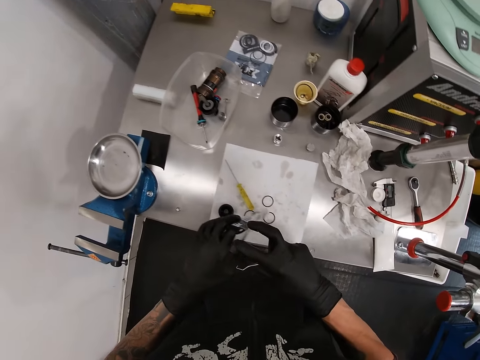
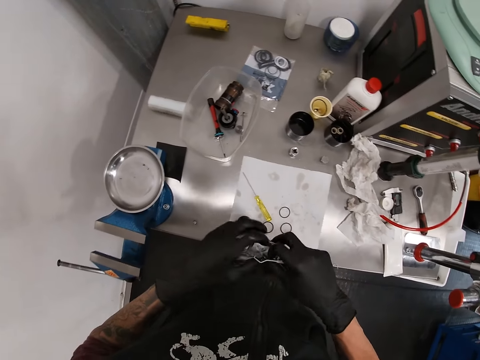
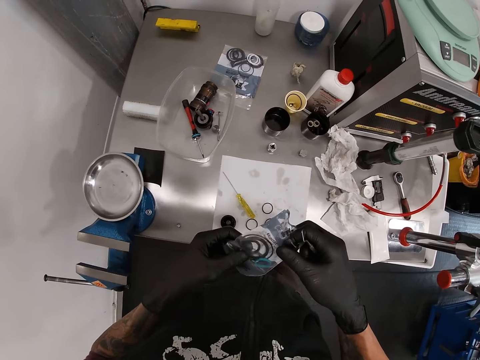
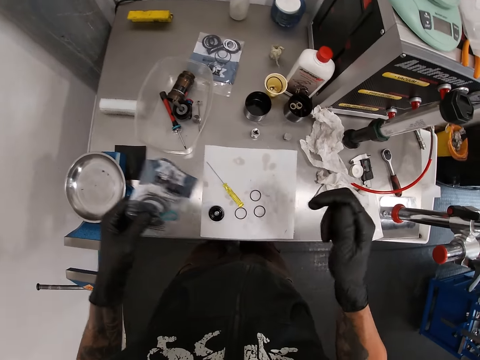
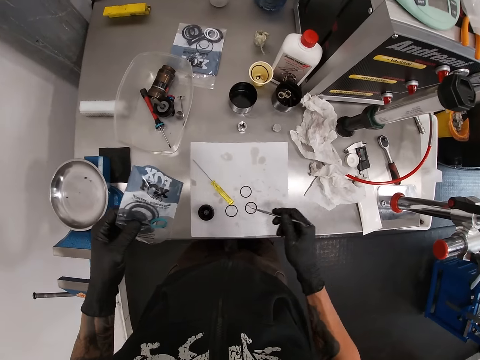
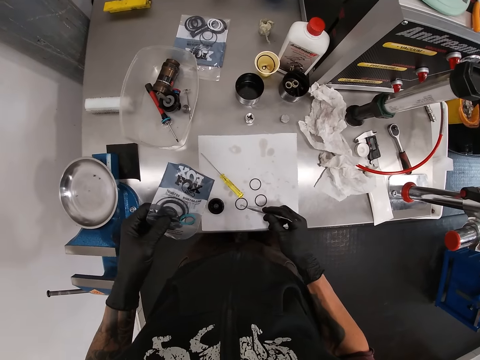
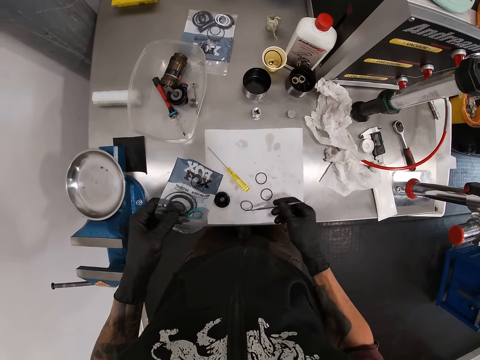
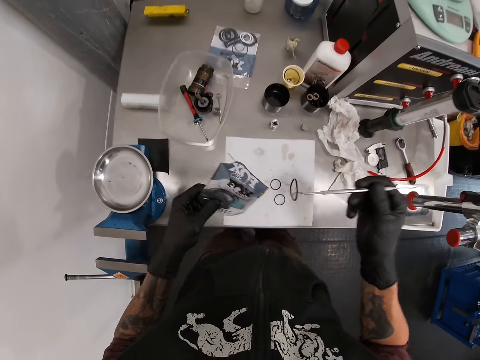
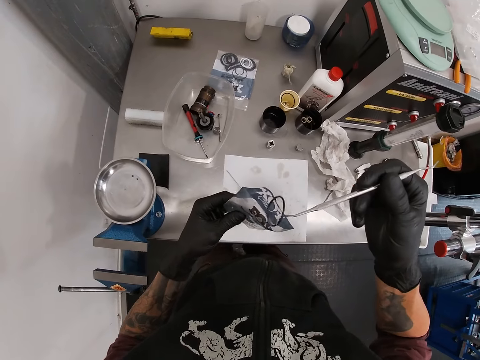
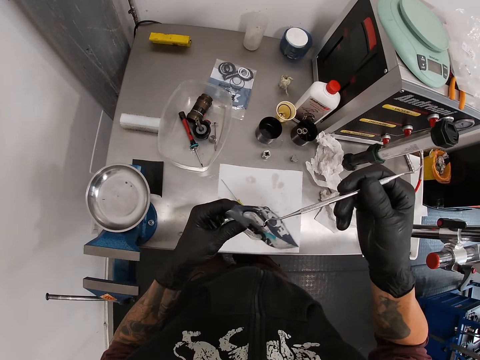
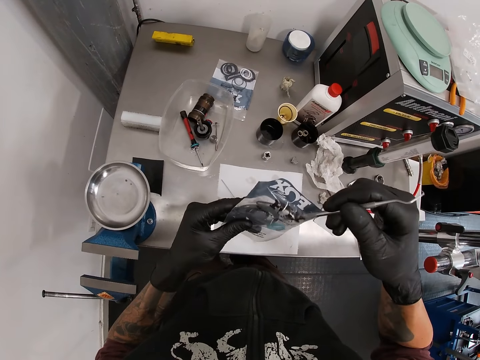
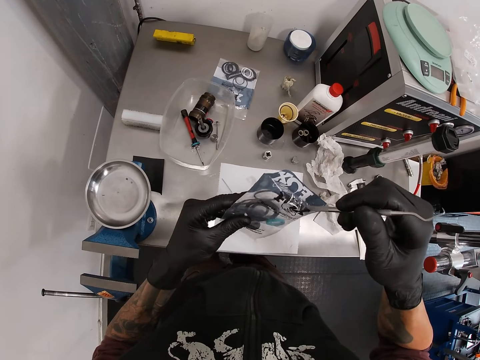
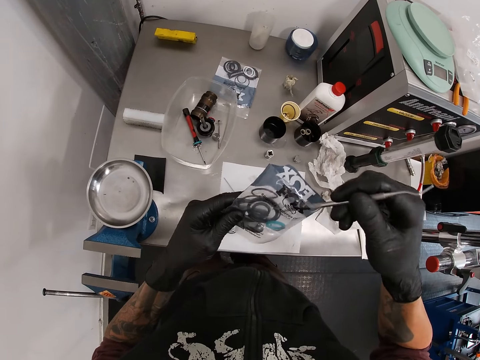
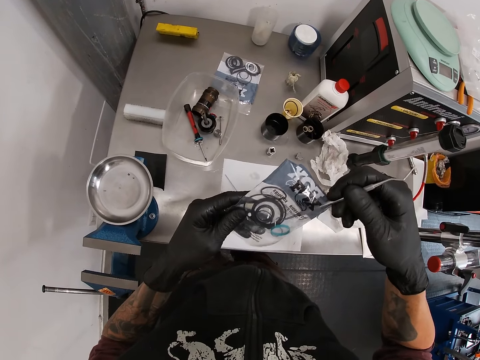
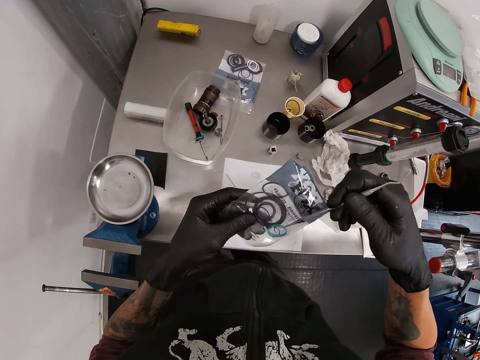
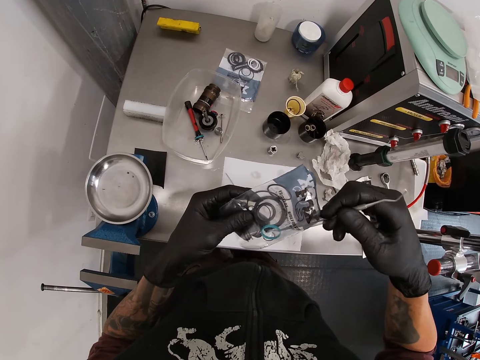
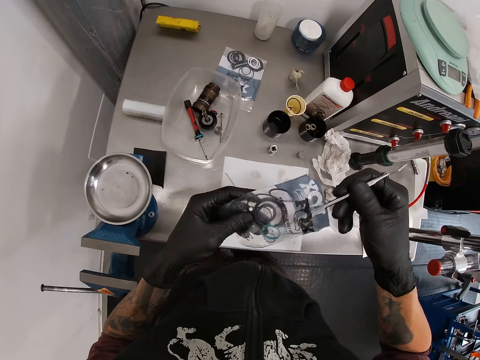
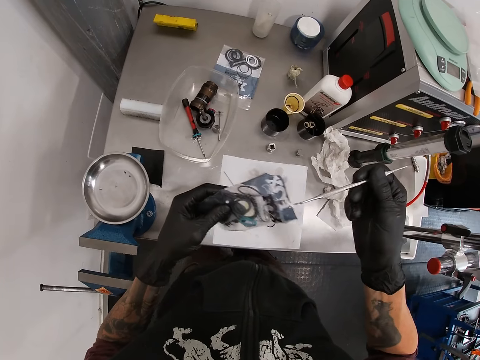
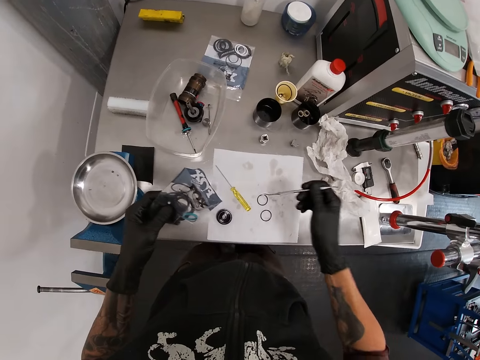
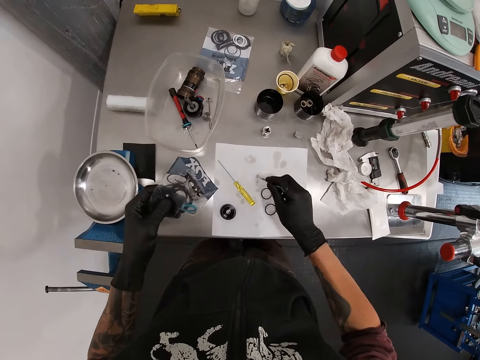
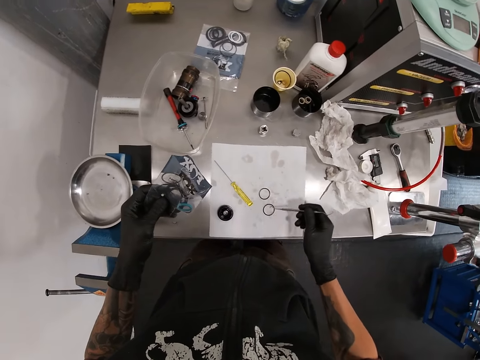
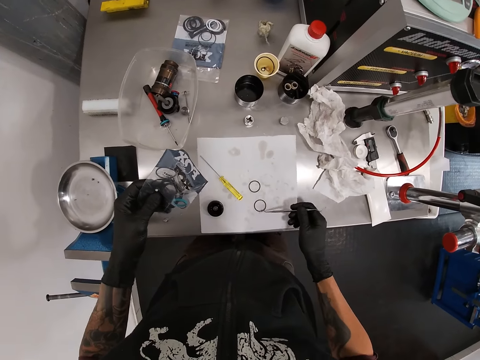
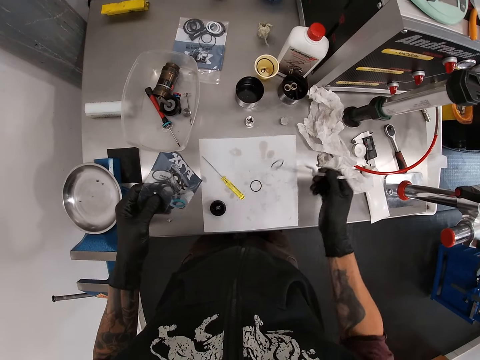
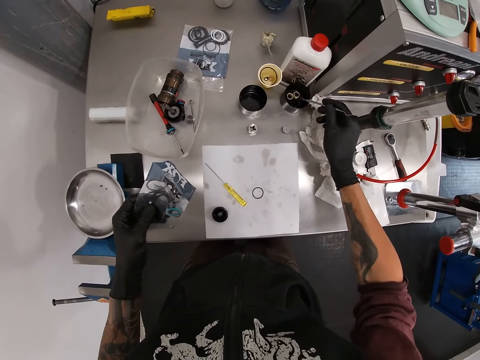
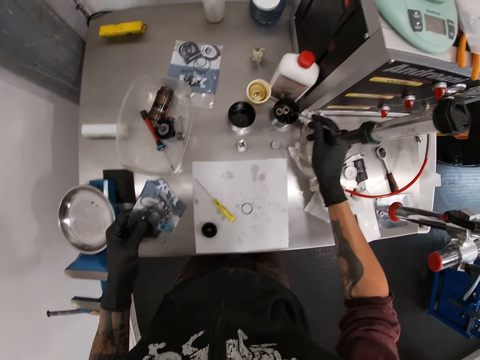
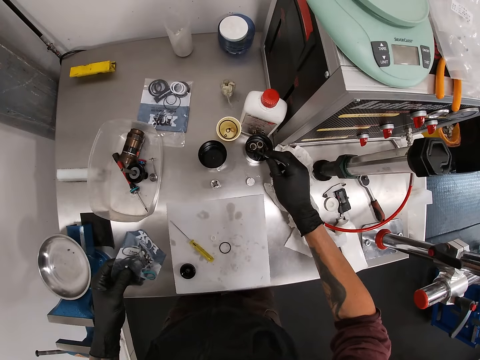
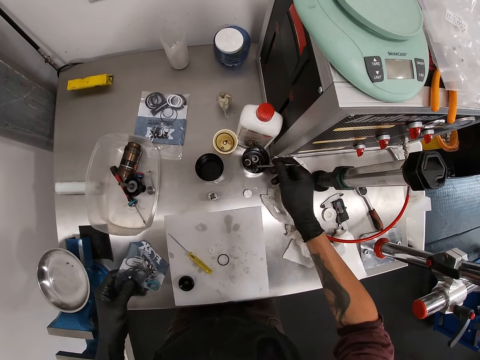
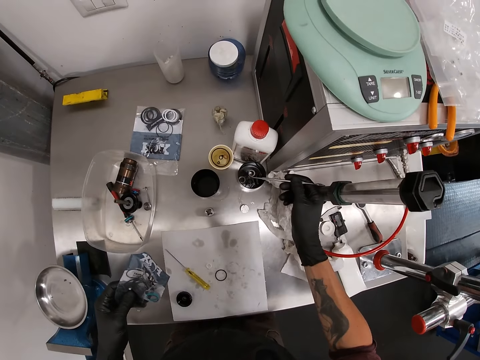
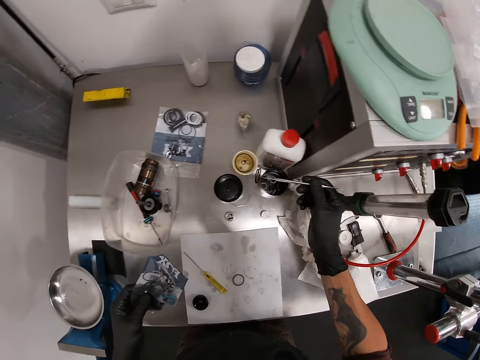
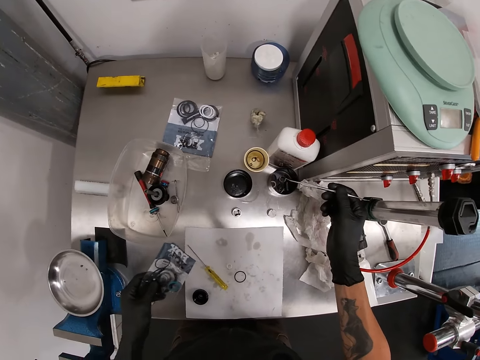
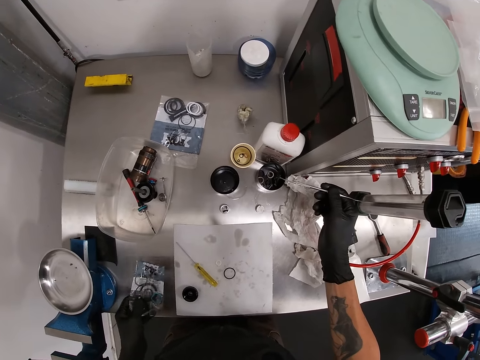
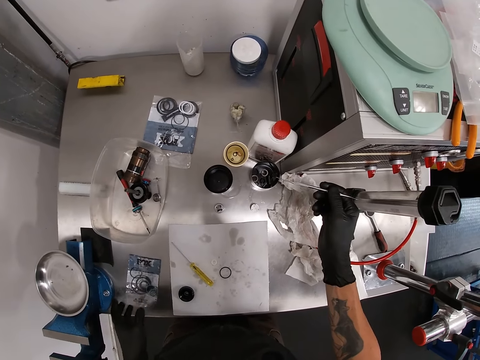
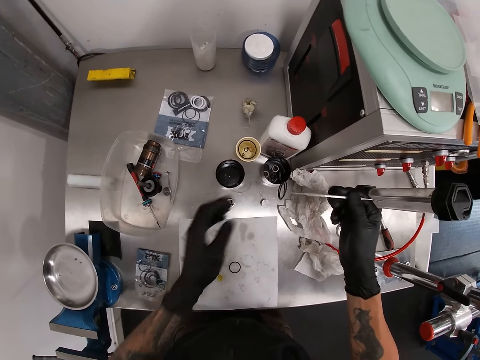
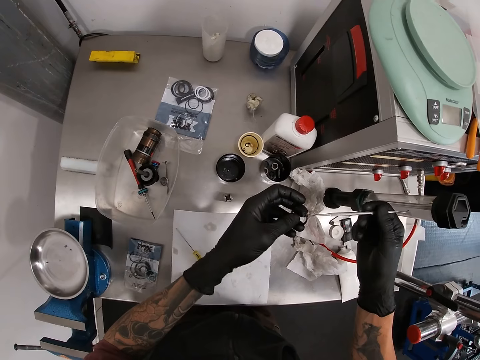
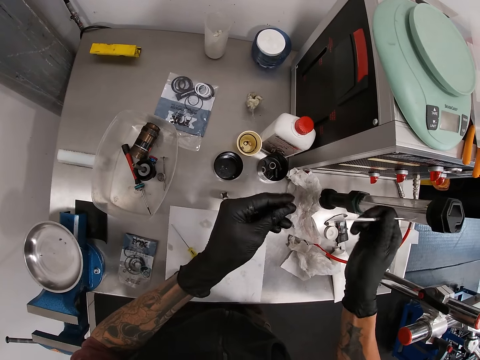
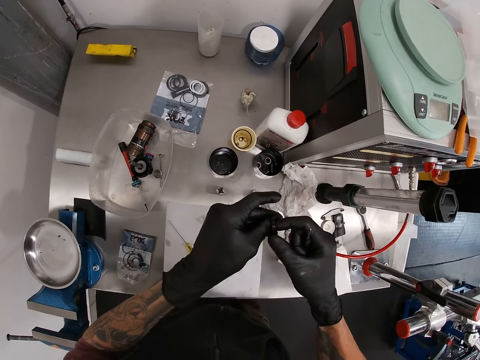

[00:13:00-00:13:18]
The camera wearer holds the packet of washers with both hands. He holds the packet of washers with his left hand. He picks the washer on the paper with the picker tool in his right hand. He drops the washer in the picker tool in his right hand in the packet of washers in his left hand. He picks a washer from the packet of washers in his left hand with the picker tool in his right hand. He drops the washer from the packet of washers on the paper with the picker tool in his right hand. He moves the washer on the paper to a tin with the picker tool in his right hand. He takes a washer on the table. He drops the washer in the picker tool in his right hand in the tin. He picks some washers in the tin with the picker tool in his right hand. He drops the packet of washers in his left hand on the table. He holds the washers on the picker tool with his left hand. He separates the washers with both hands.

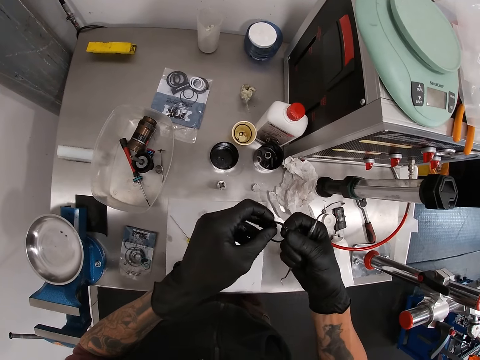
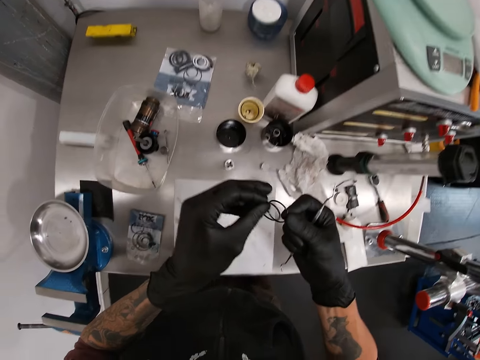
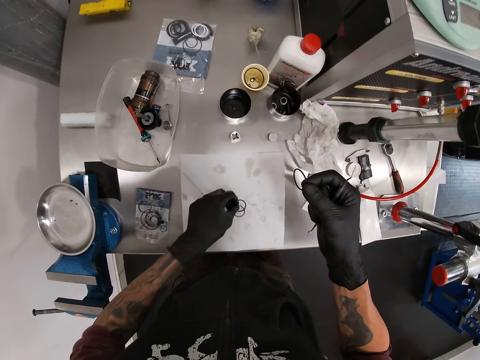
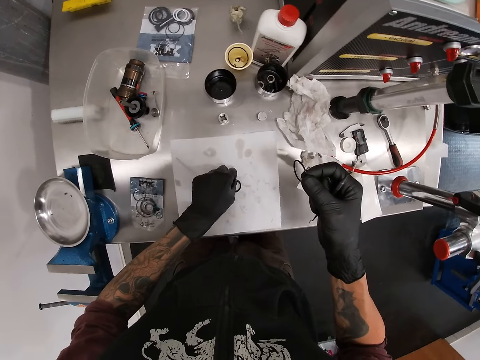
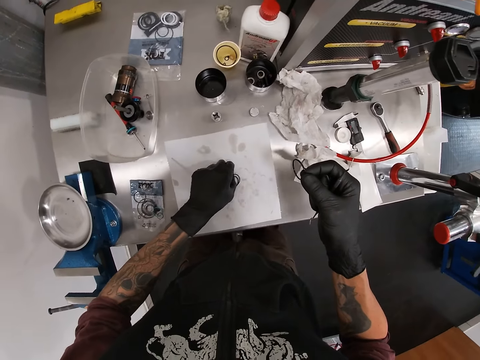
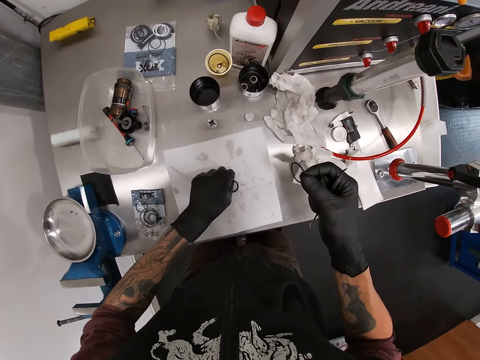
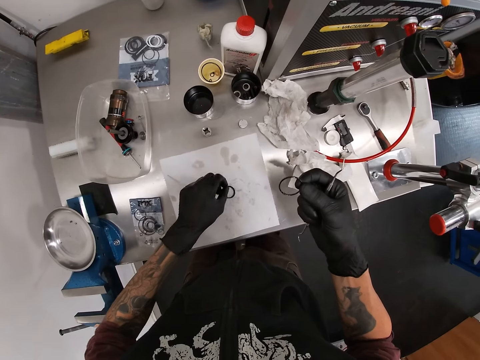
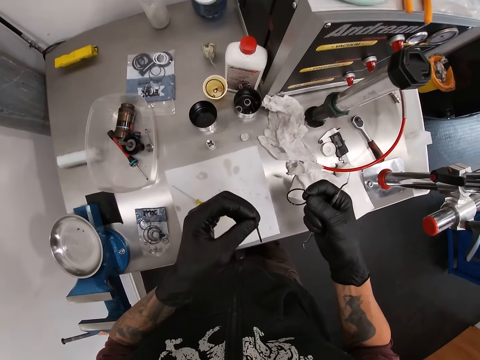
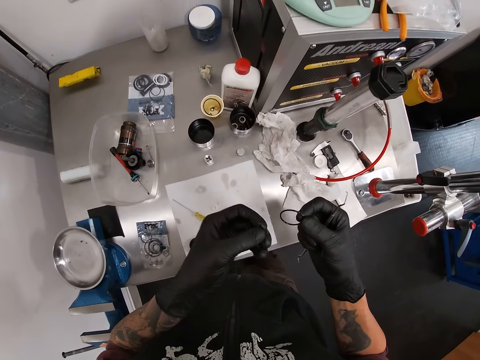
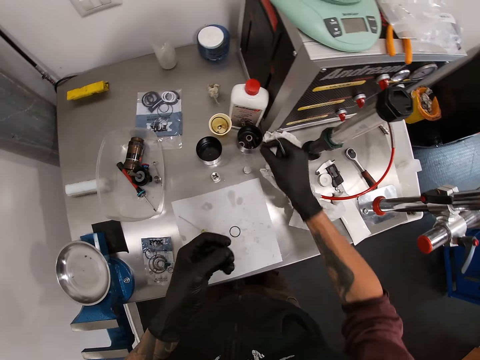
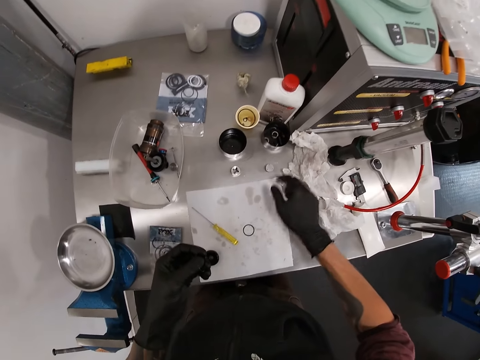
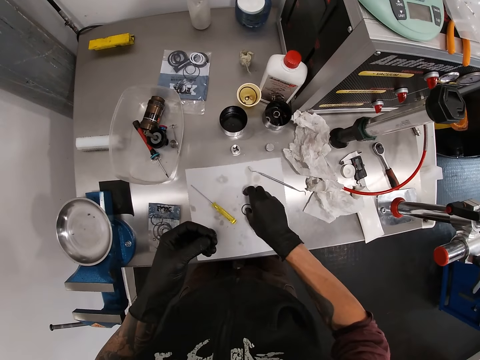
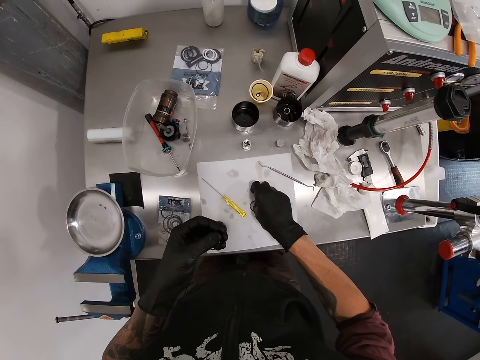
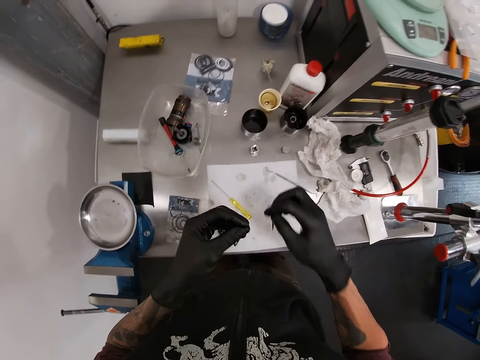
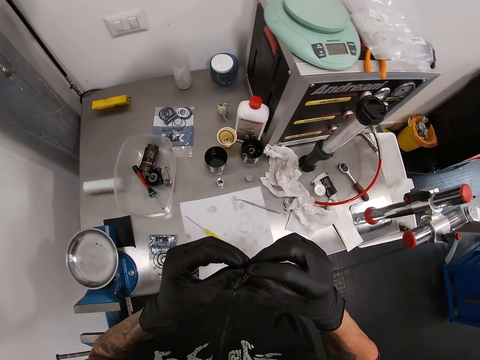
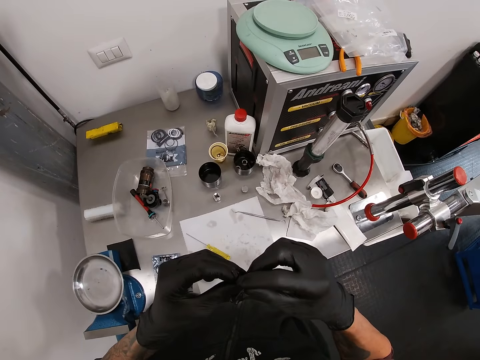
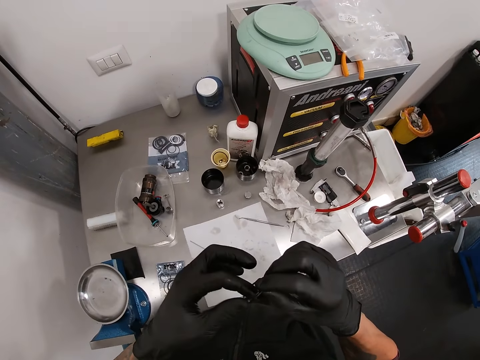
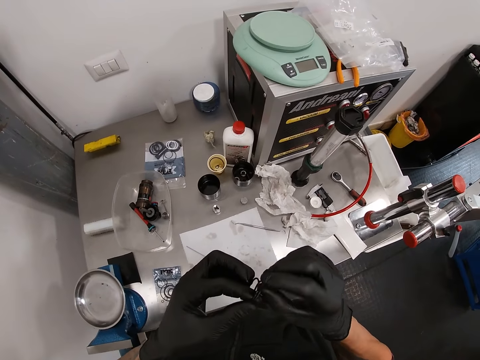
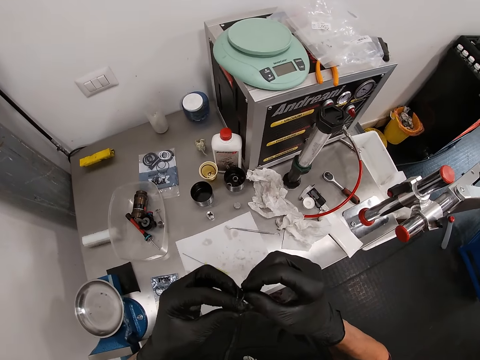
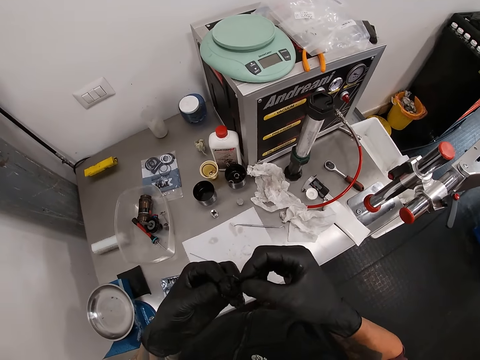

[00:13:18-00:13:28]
The camera wearer lowers the washer in his left hand to the paper. He disconnects the washers. He puts a washer on the table. He samples the washer. He drops the washer in his right hand in the tin. He drops the picker tool in his right hand on the table. He picks the washer on the paper with his right hand. He splits the washer with both hands. He connects the washers.
